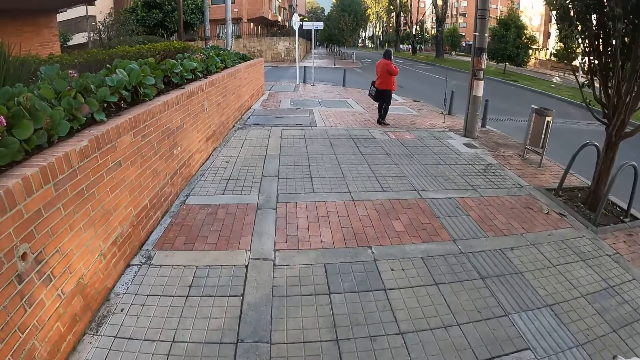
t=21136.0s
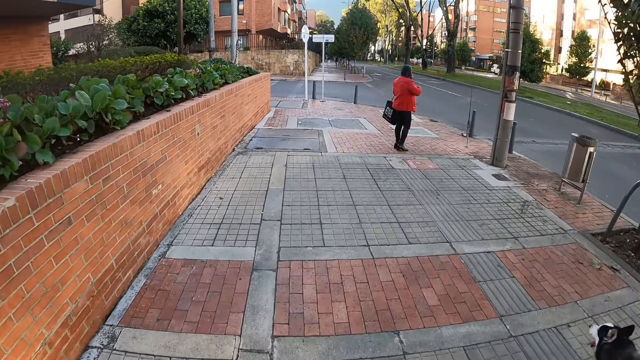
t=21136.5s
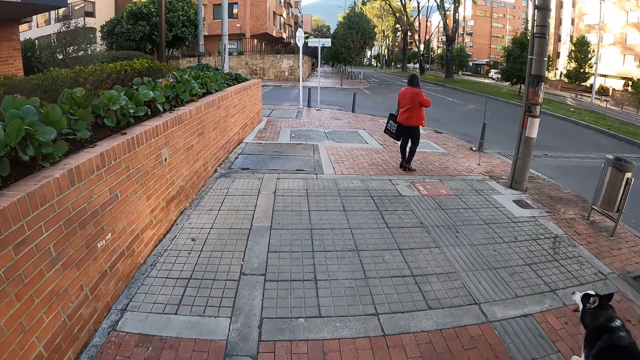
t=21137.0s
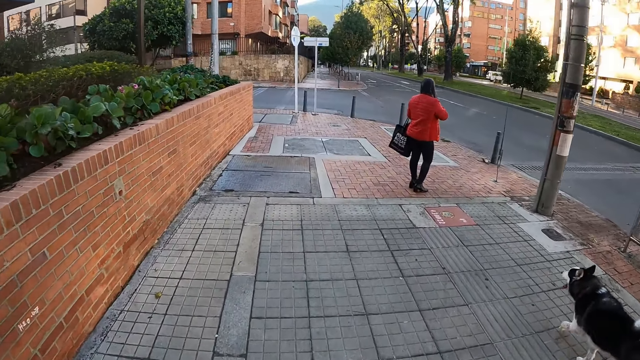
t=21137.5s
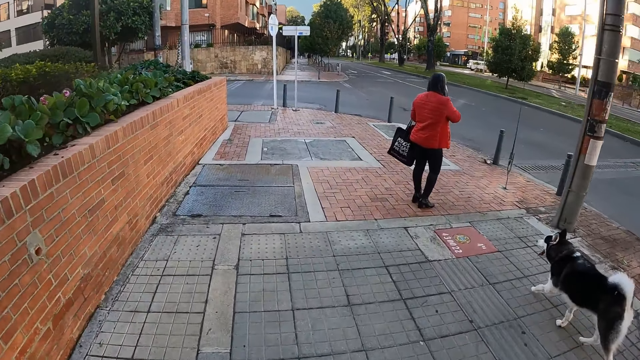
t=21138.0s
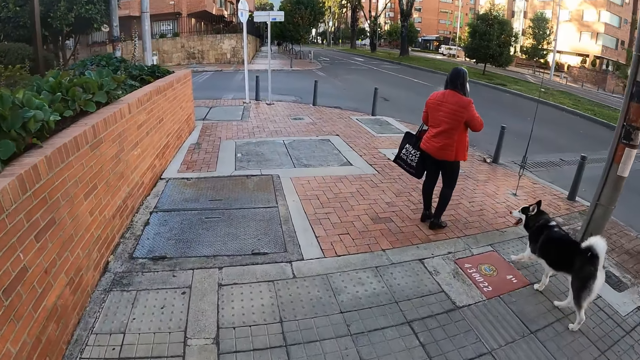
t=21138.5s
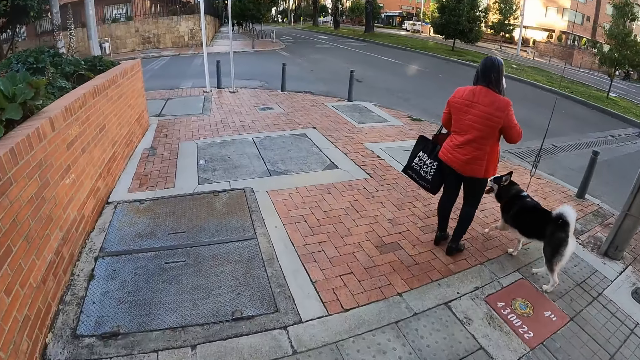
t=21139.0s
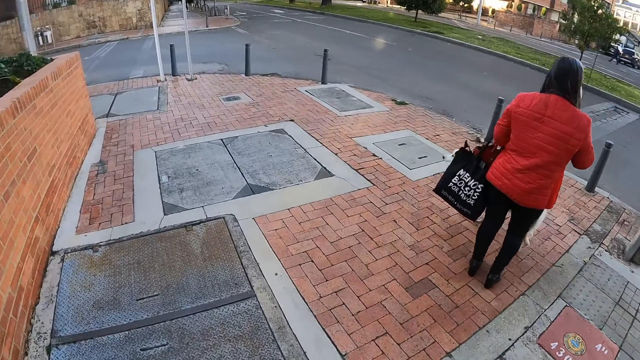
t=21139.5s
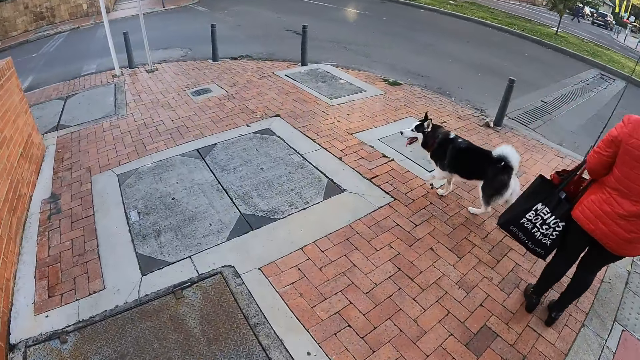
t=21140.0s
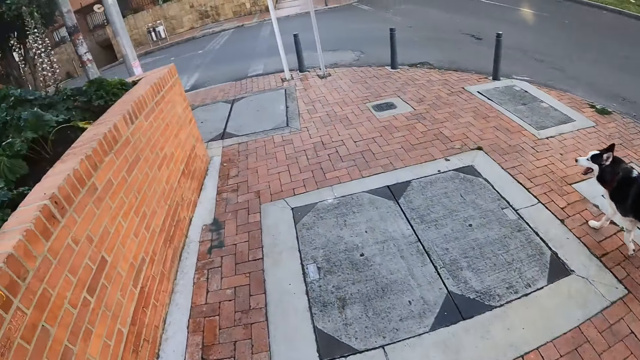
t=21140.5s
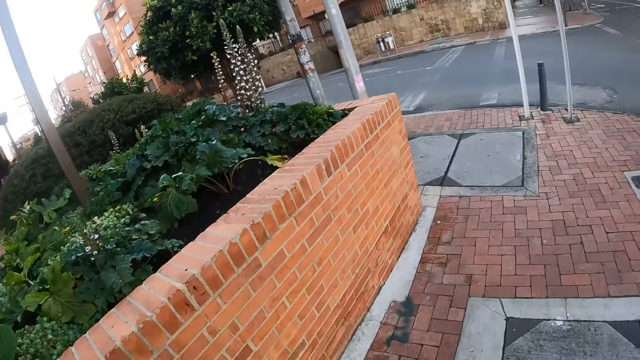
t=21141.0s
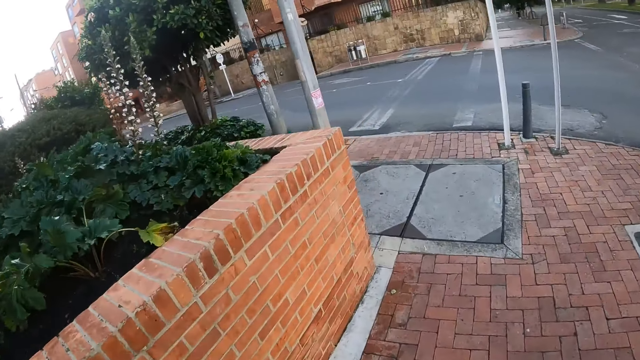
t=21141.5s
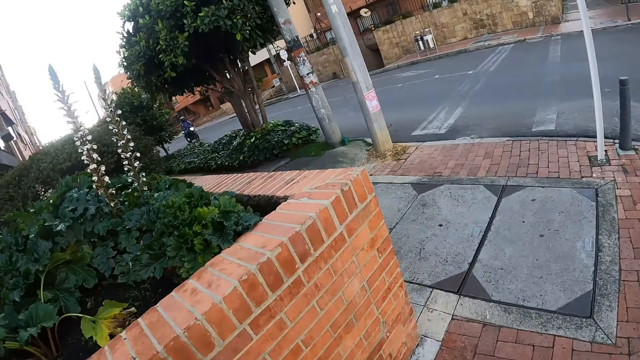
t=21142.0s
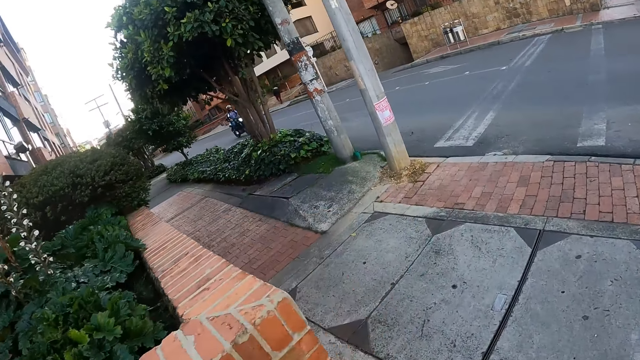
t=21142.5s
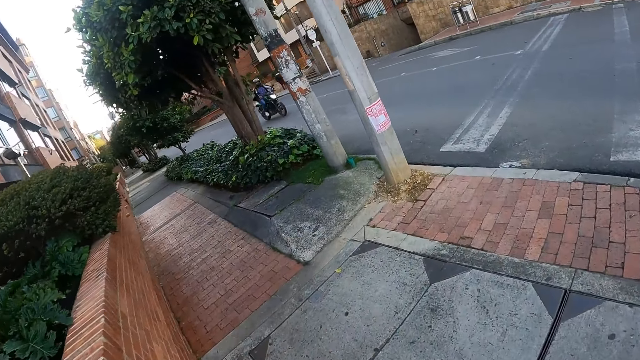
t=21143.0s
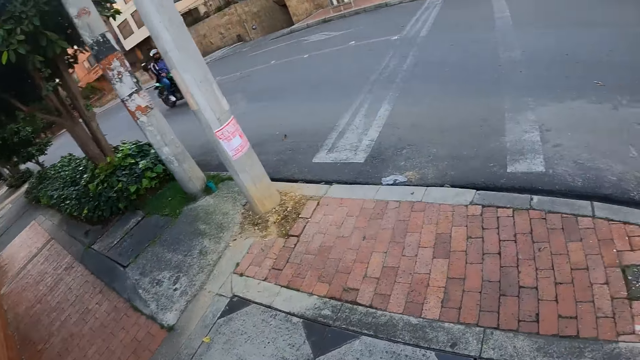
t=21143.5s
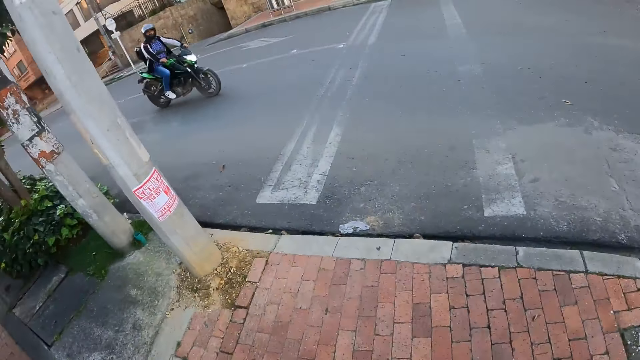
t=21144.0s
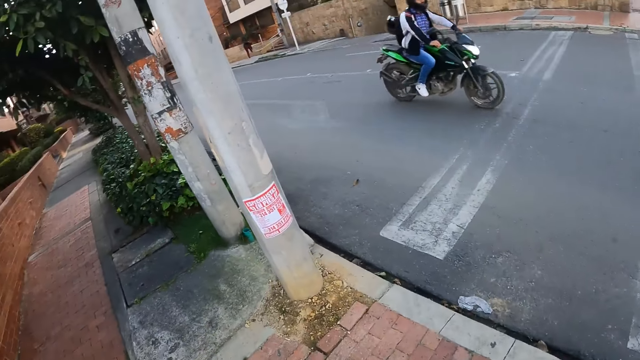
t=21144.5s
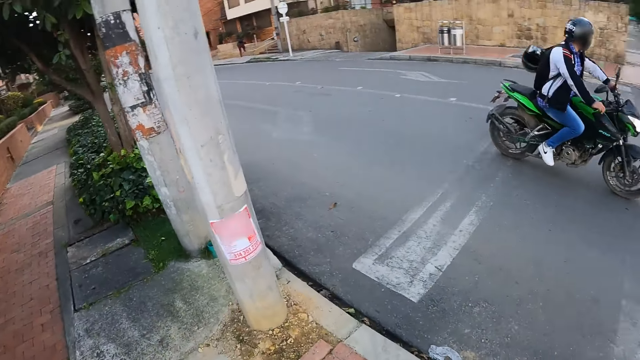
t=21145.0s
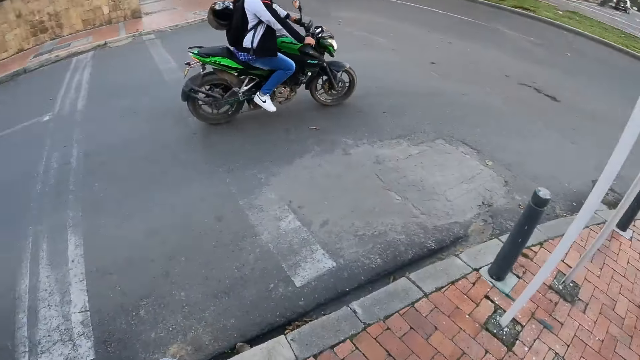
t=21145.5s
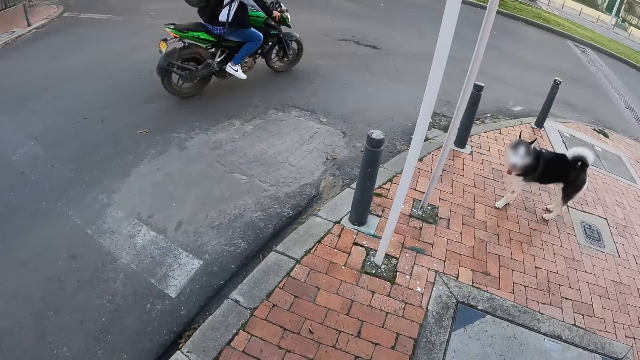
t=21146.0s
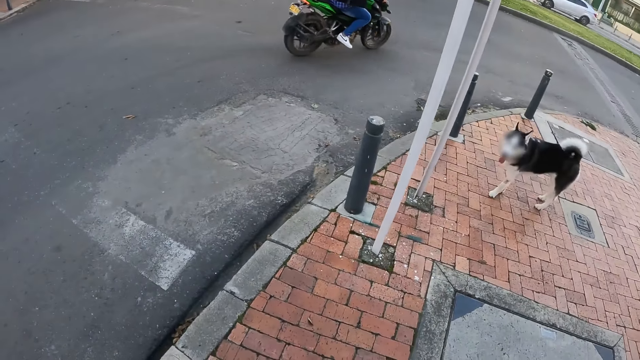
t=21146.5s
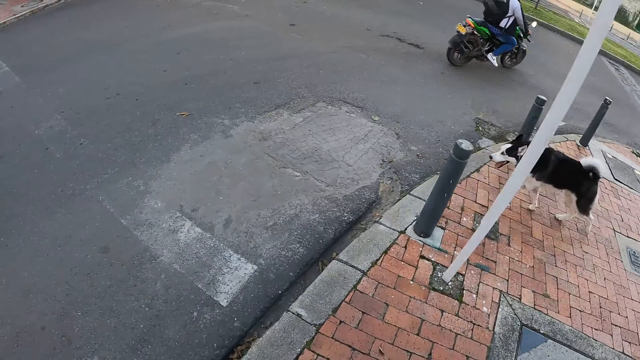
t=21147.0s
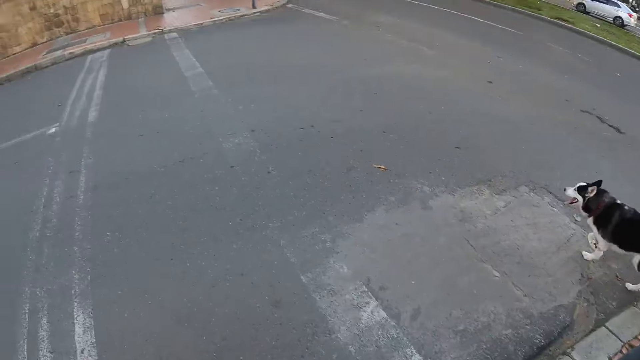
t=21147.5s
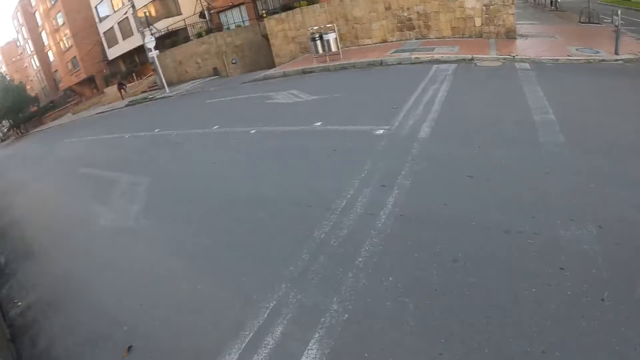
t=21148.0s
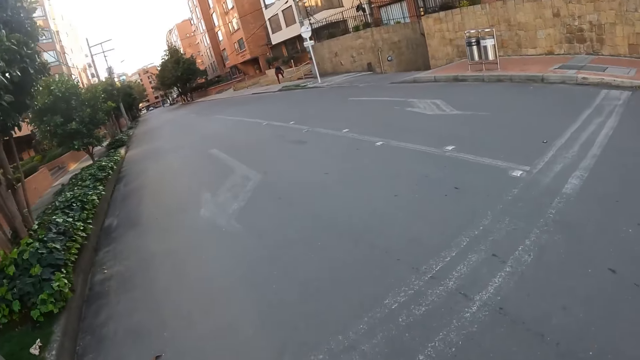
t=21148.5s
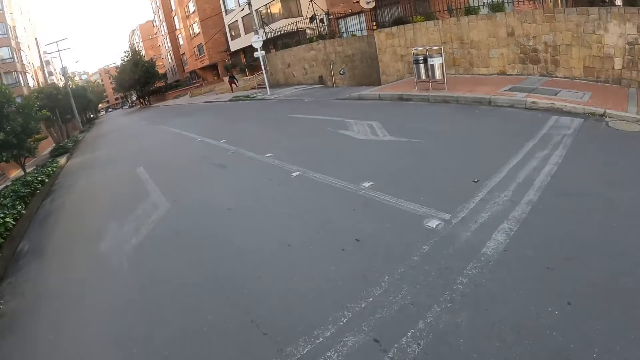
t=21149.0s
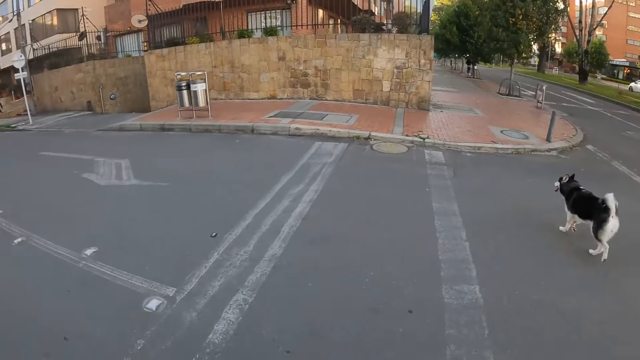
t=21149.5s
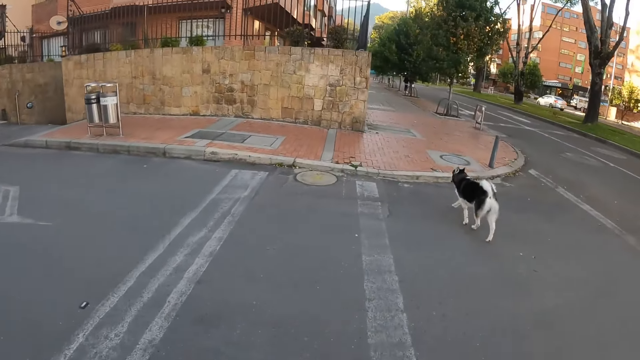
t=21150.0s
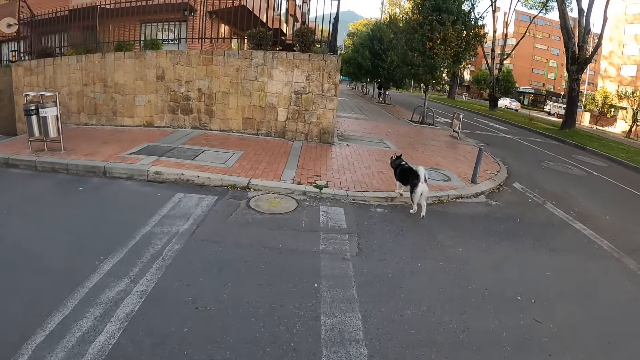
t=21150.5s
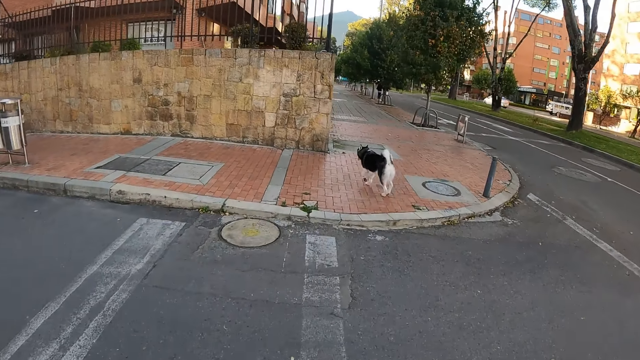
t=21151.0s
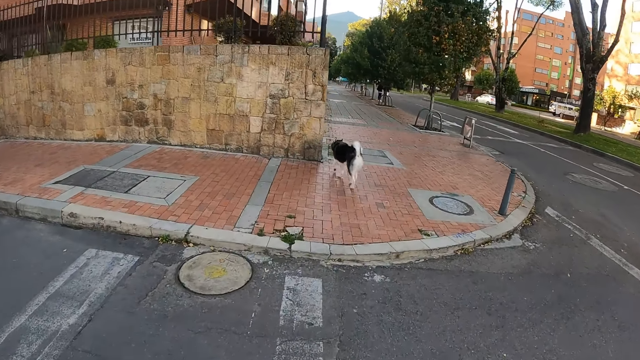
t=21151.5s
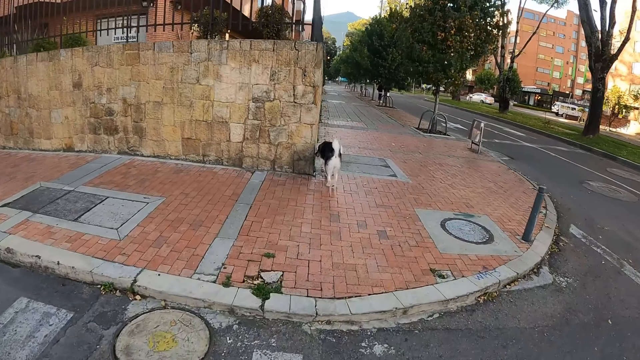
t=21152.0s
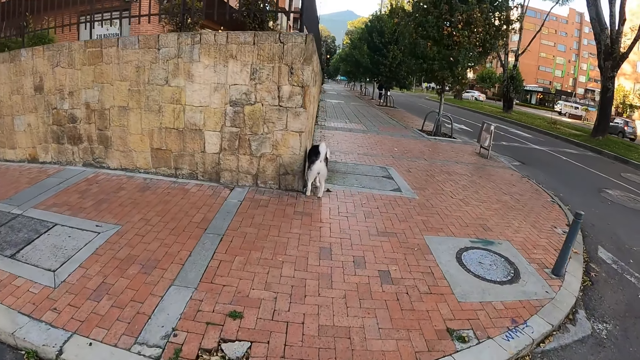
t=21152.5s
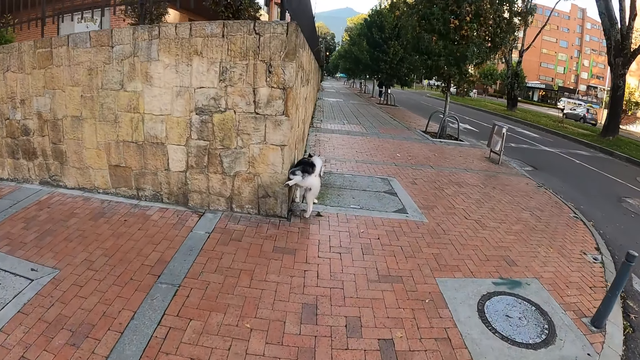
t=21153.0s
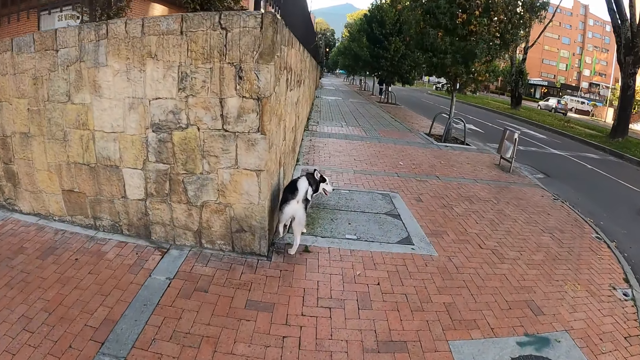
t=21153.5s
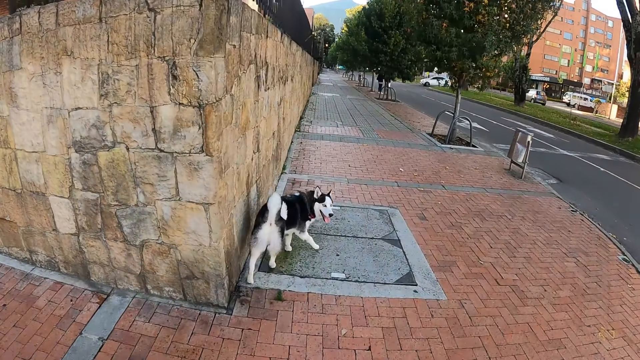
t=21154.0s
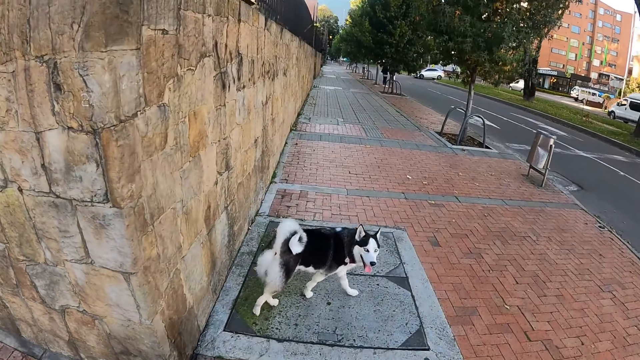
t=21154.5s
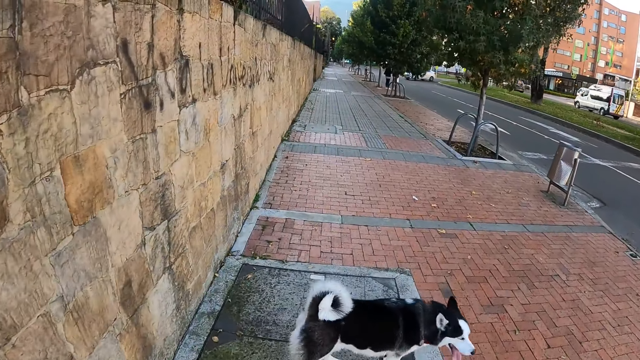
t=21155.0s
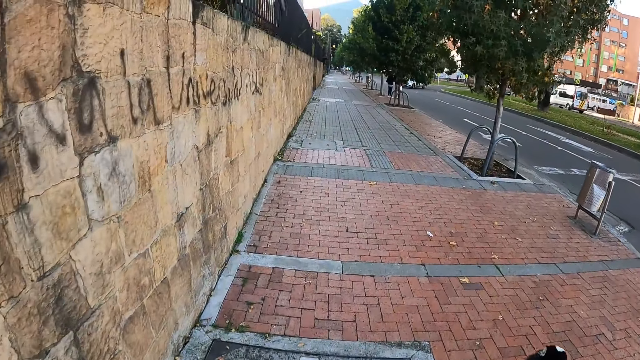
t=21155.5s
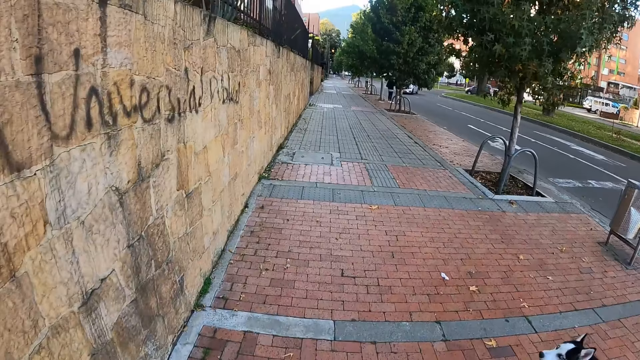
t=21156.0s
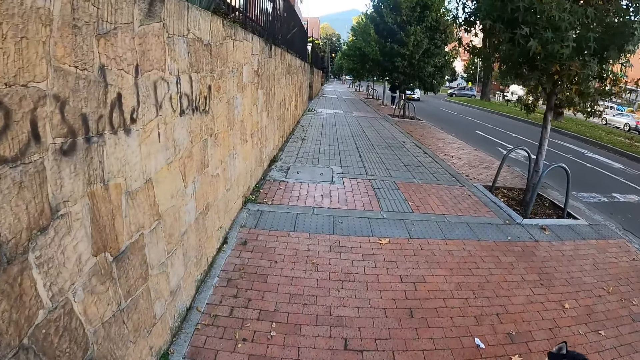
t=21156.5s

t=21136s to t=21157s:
The dog runs past a woman. The dog crosses the road. The camera wearer looks around. They cross the road. They walk. The dog pees on the side of a wall.
